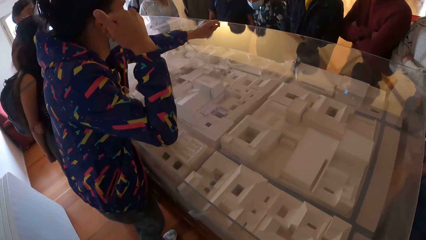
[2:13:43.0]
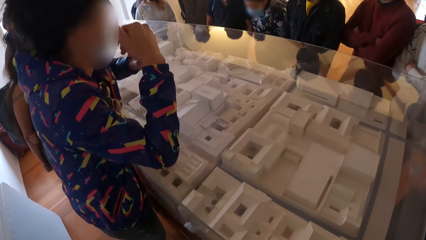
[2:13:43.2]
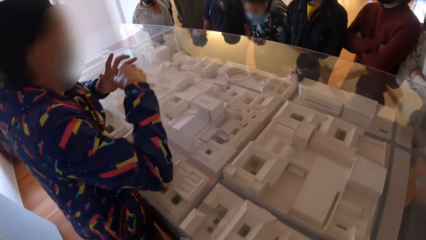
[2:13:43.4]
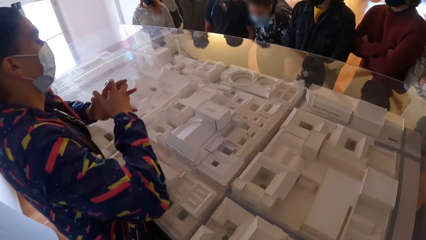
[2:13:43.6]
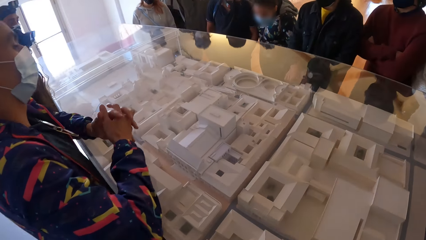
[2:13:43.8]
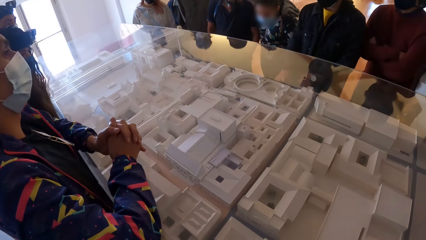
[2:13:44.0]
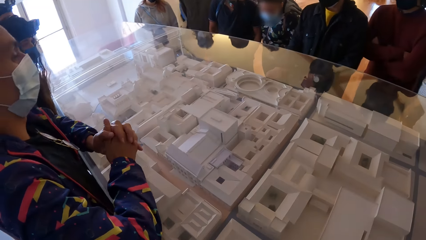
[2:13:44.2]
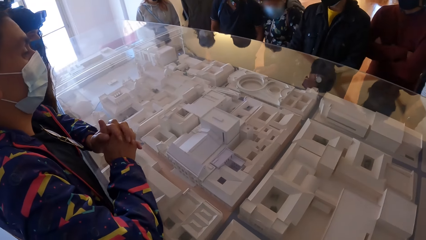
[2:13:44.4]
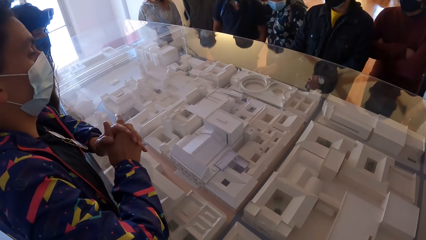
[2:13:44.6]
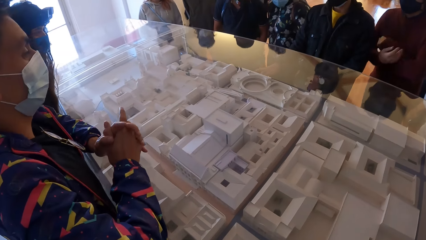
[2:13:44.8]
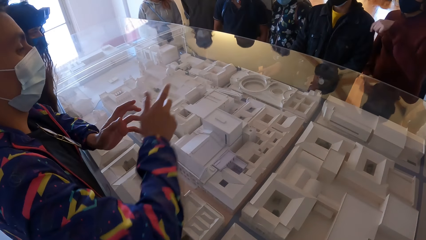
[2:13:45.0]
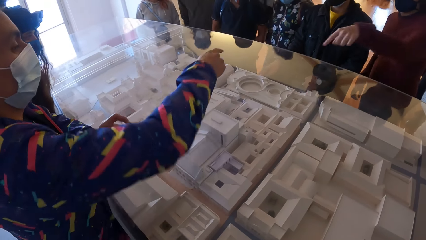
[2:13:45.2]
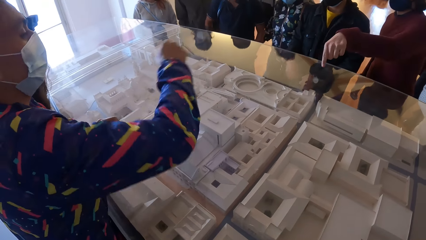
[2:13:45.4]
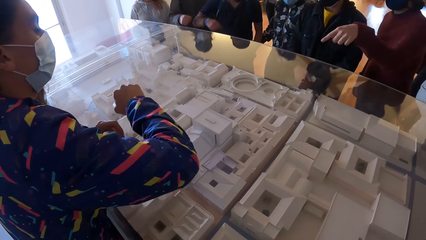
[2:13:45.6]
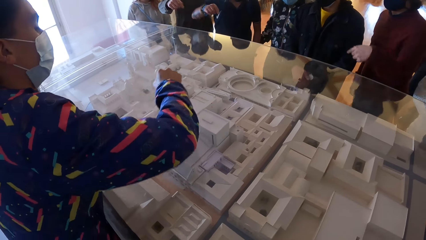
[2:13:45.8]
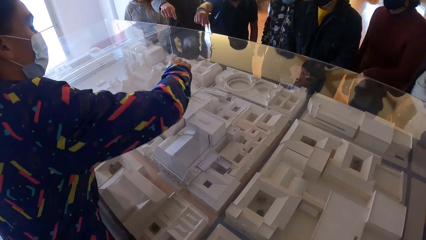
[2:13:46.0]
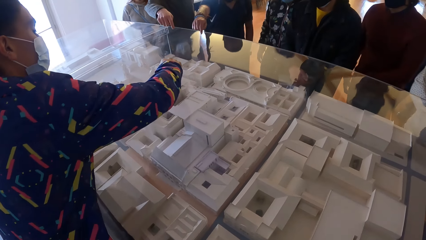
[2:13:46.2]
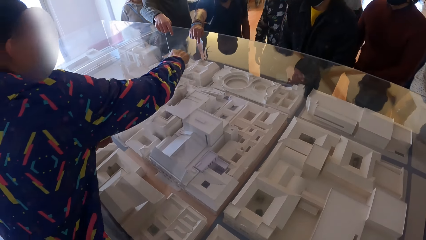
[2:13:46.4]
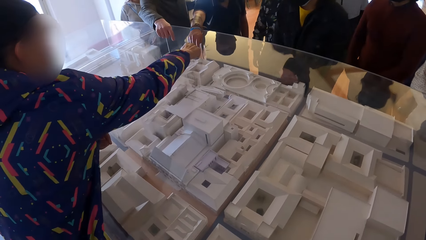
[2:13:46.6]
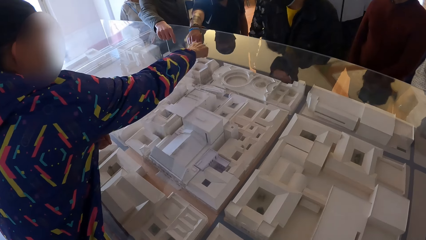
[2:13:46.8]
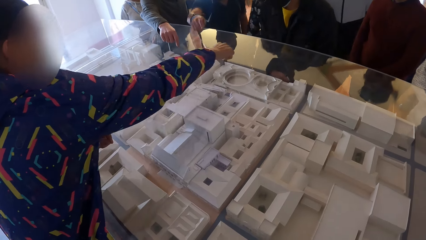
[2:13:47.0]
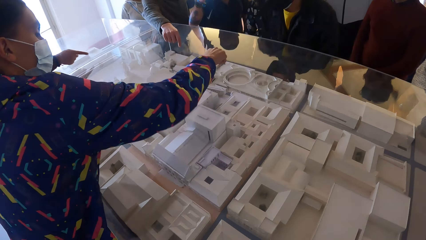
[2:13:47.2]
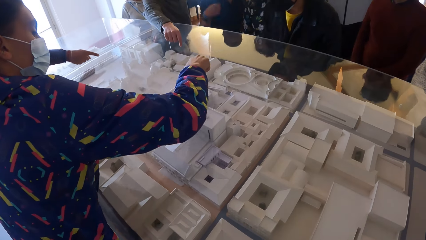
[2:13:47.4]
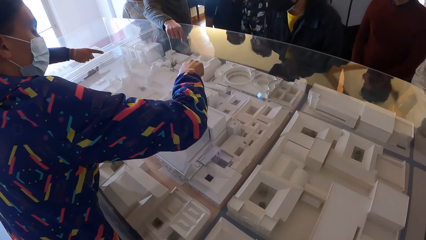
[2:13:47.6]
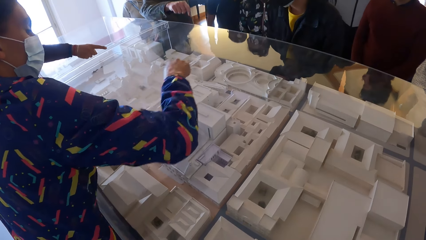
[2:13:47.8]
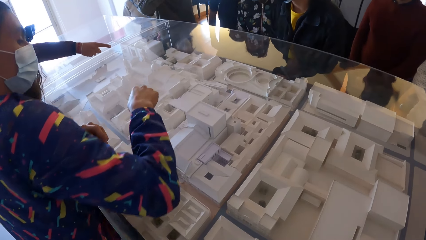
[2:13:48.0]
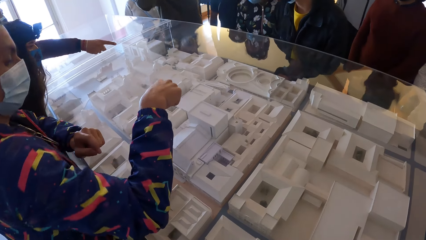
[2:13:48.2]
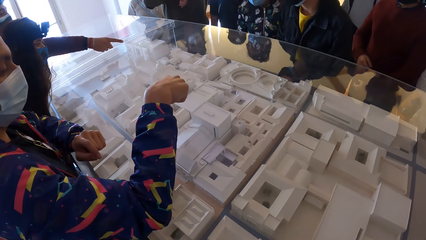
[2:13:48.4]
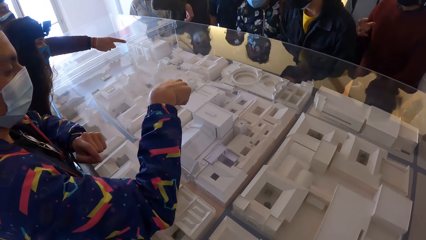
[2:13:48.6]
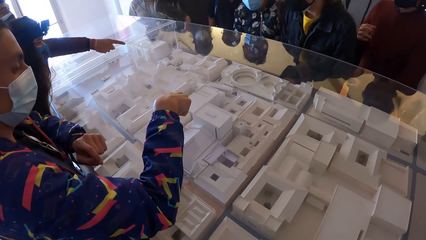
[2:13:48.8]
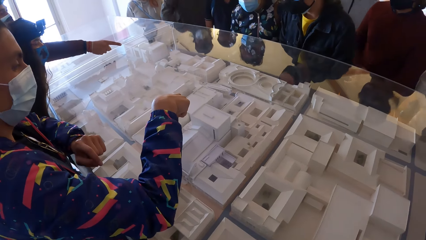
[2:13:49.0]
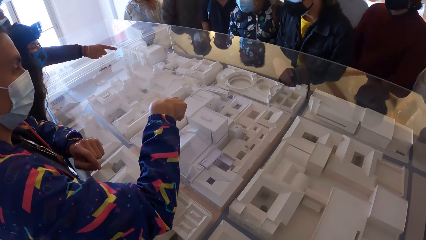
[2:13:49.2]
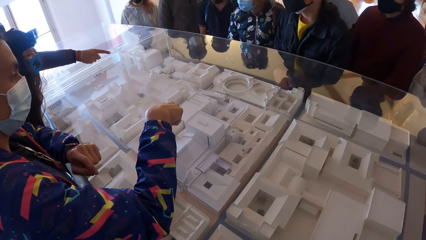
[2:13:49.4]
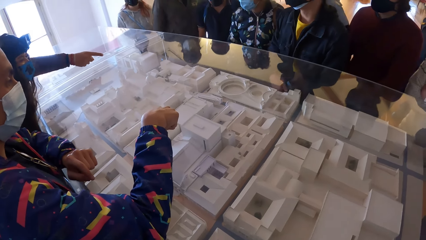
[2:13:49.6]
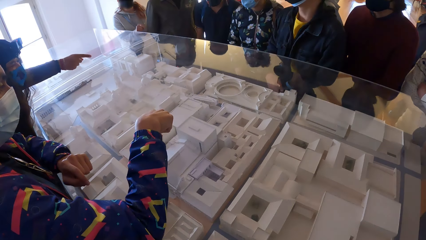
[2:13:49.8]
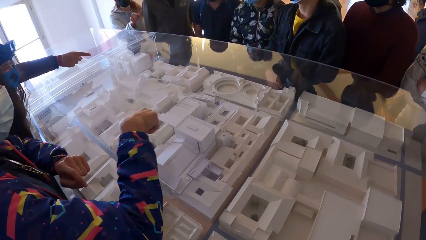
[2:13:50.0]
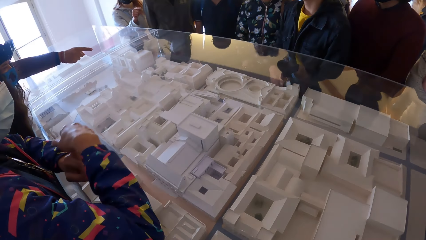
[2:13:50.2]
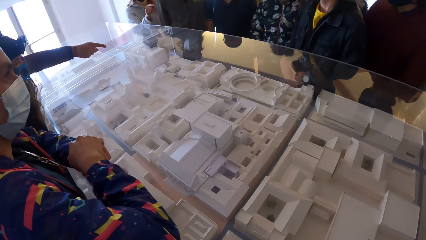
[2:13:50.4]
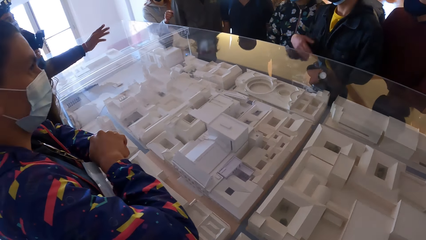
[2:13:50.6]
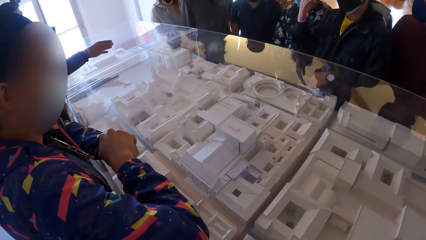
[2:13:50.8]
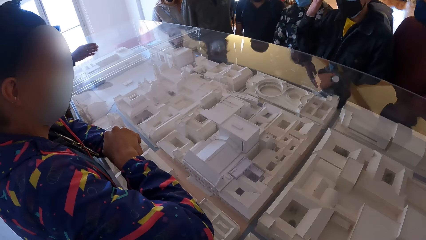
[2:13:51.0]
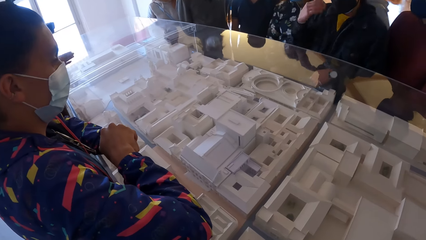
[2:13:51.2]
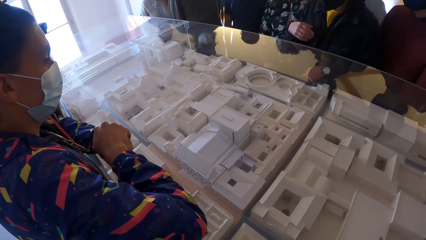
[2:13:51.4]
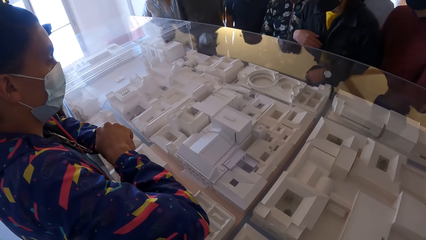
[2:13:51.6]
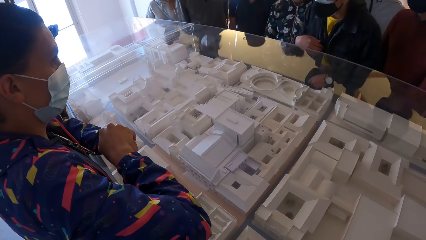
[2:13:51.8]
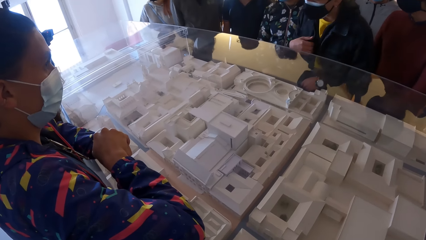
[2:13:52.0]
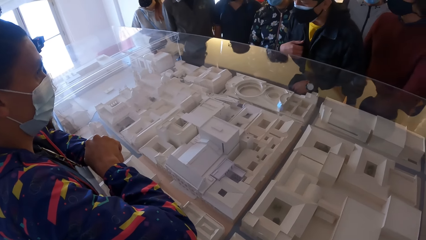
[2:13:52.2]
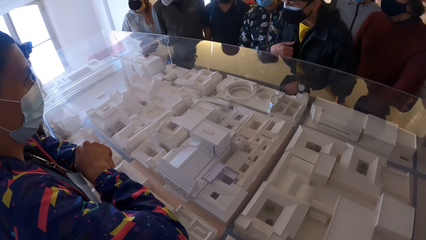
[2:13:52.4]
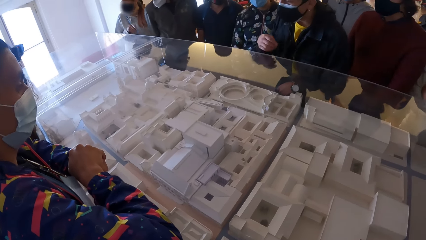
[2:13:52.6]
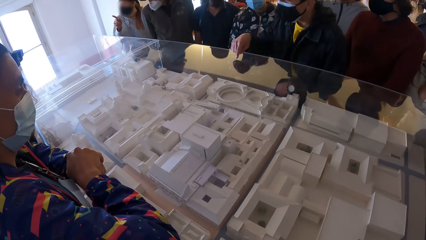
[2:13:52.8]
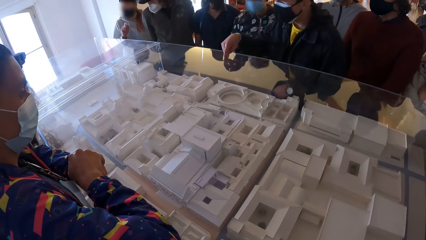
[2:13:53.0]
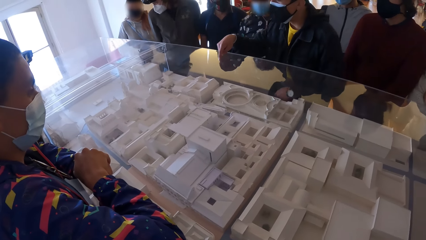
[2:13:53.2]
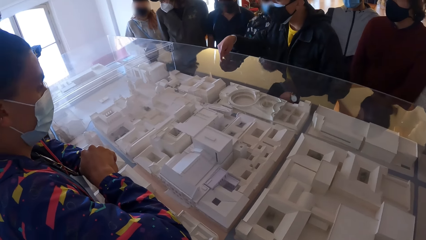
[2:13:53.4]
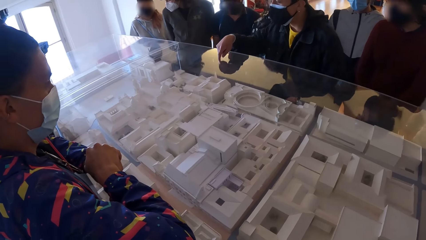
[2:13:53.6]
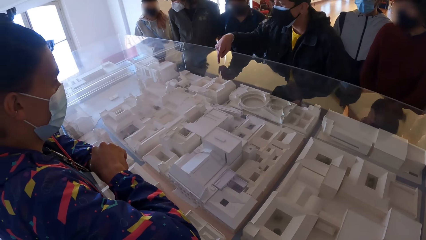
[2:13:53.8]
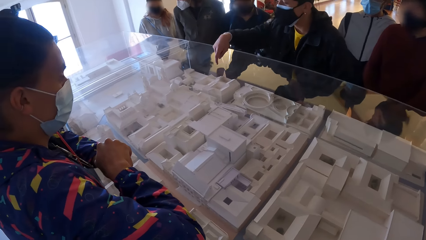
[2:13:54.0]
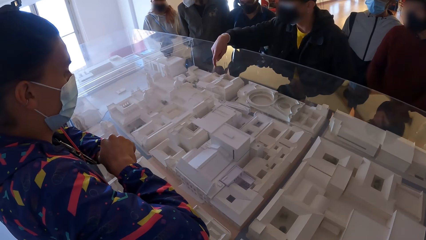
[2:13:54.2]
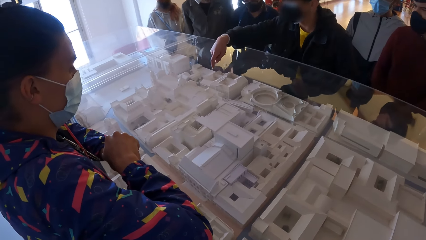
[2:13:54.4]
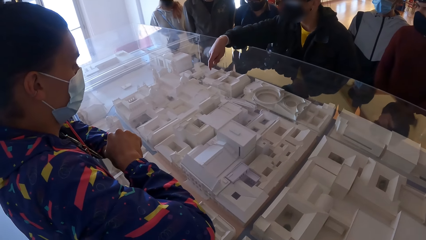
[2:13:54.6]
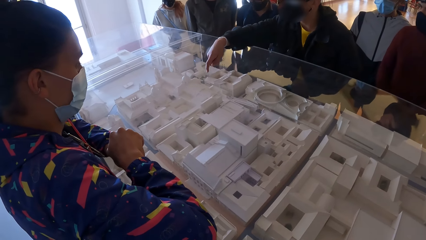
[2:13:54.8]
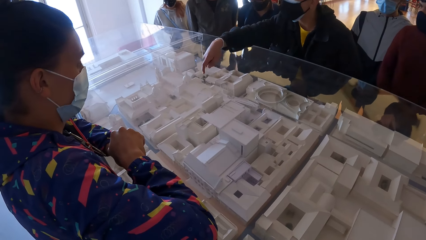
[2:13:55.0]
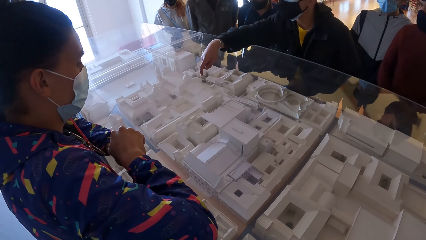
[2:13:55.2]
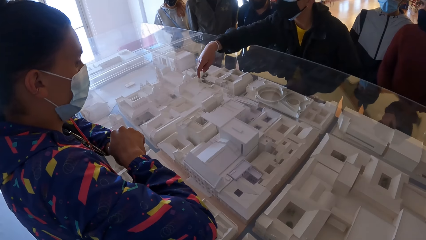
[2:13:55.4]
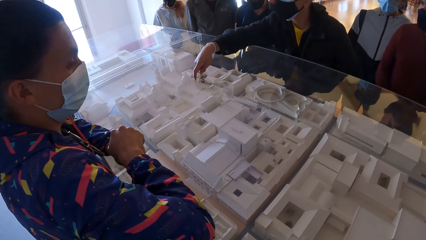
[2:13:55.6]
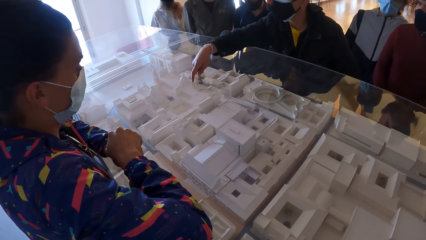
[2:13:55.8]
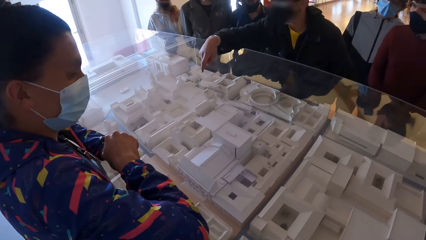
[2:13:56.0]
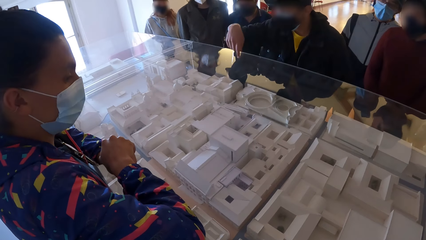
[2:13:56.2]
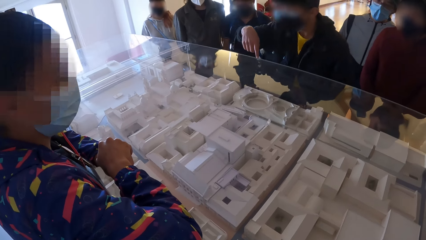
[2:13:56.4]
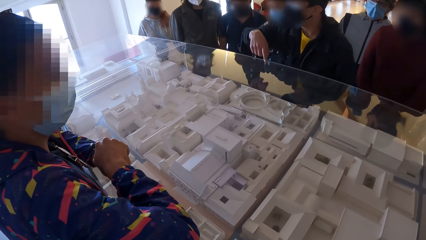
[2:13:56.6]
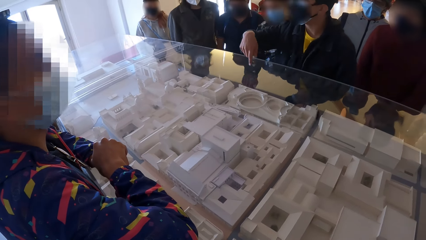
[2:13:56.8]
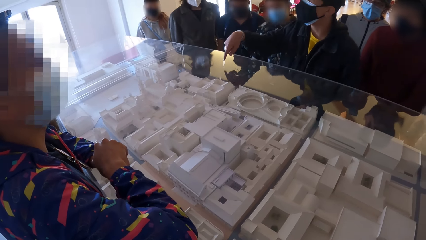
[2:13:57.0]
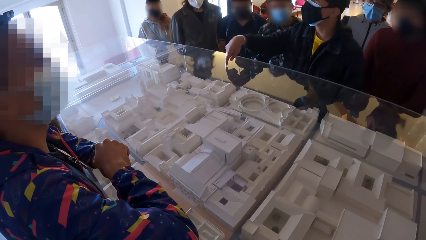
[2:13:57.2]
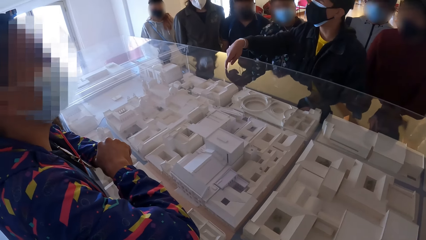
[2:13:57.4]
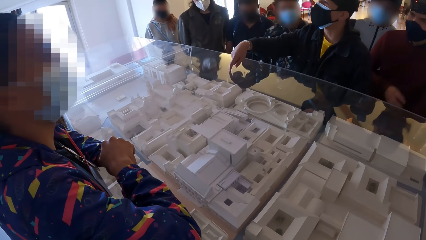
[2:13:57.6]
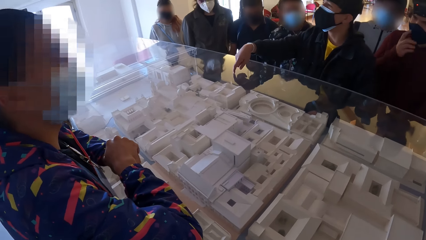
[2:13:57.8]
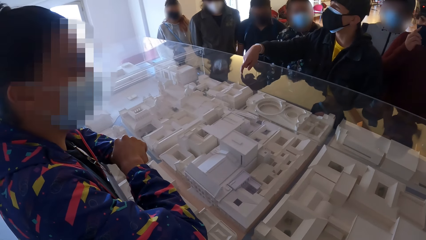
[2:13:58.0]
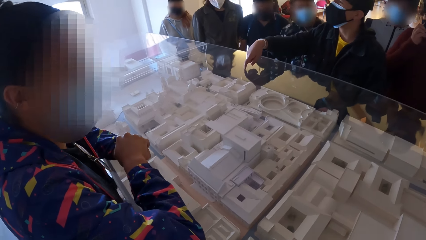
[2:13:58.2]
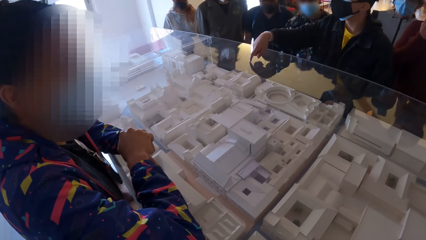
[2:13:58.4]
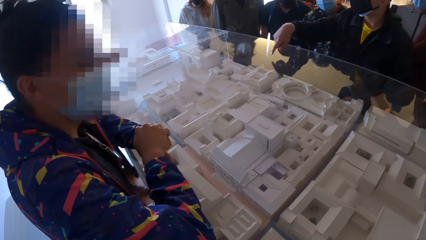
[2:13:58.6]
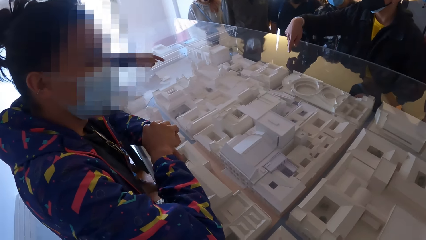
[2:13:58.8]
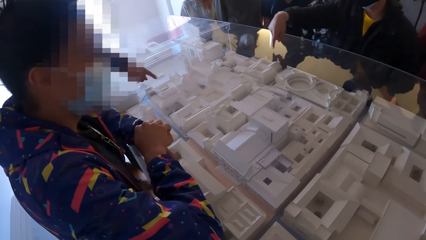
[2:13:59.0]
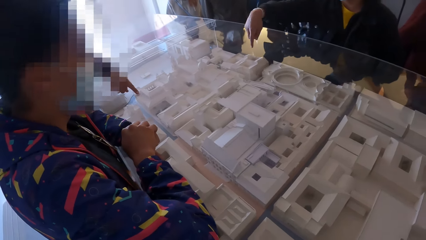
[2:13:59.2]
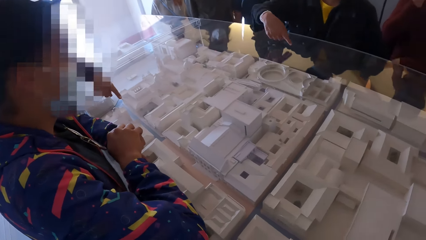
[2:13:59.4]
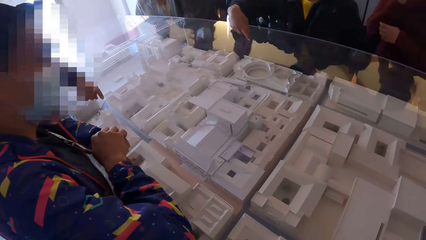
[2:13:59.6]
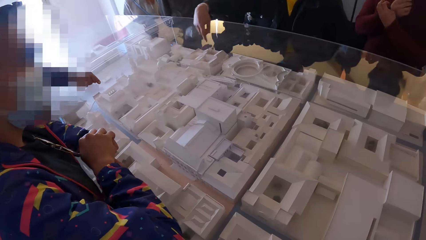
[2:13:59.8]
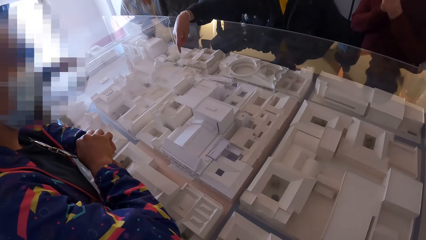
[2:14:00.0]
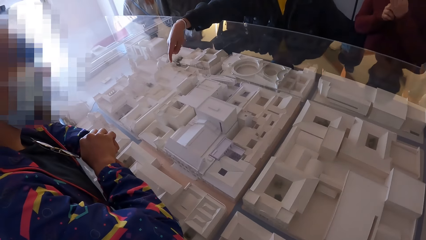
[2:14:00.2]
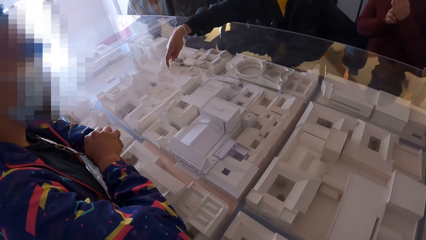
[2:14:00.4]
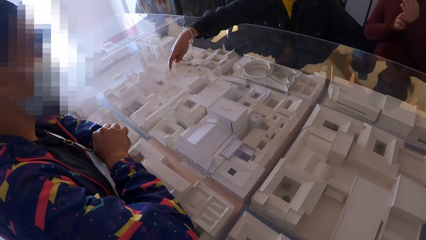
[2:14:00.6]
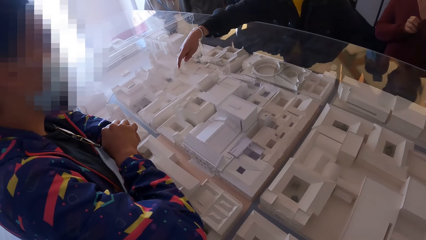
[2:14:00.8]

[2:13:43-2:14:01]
A man points to the glass with her left hand. Another man gestures with his right hand. A third man points to the glass with his right hand. A fourth man points to the glass with his right hand. A fifth man points to the glass with his right hand. A sixth man gestures on the glass top with his right hand. The fifth man gestures on the glass top with his right hand.
